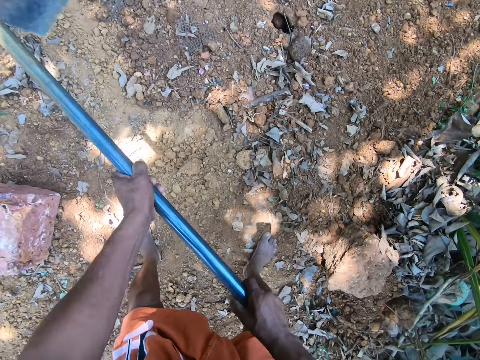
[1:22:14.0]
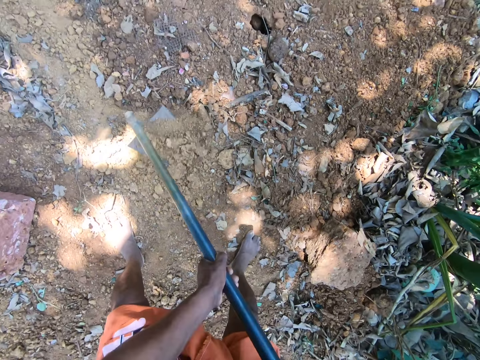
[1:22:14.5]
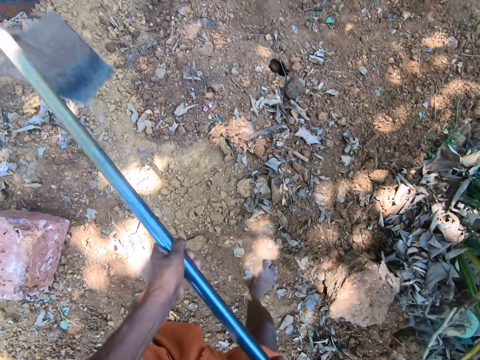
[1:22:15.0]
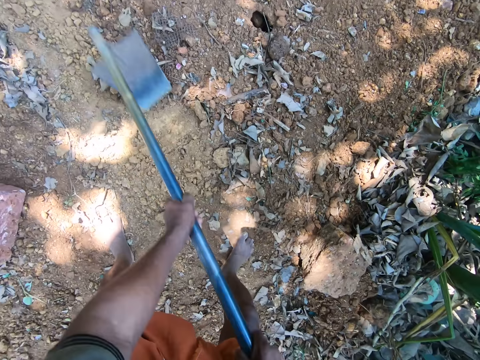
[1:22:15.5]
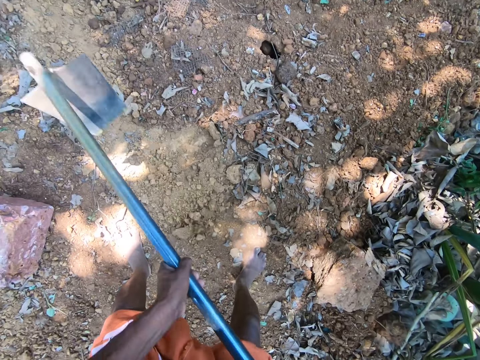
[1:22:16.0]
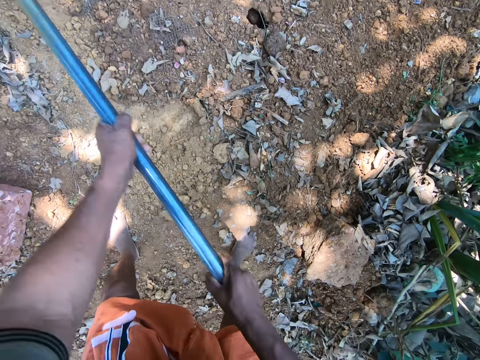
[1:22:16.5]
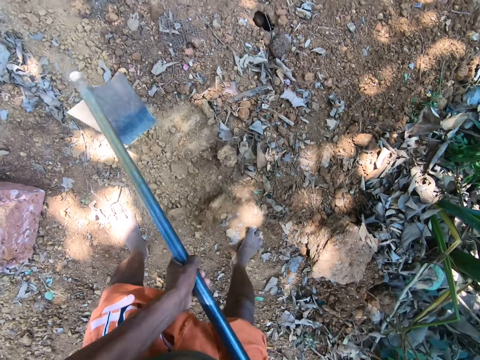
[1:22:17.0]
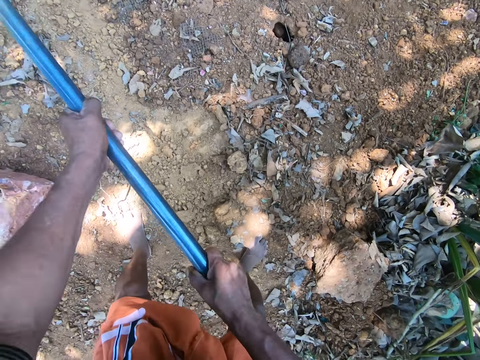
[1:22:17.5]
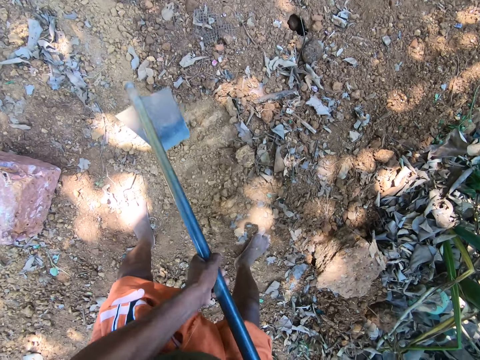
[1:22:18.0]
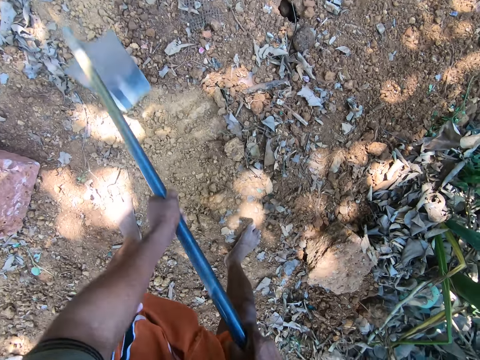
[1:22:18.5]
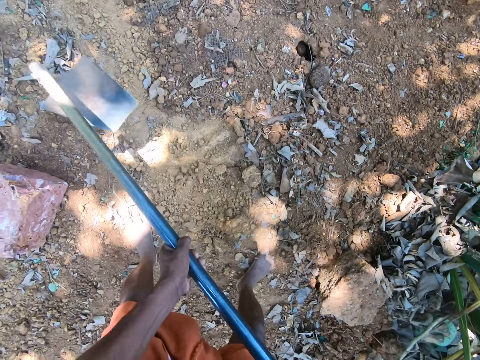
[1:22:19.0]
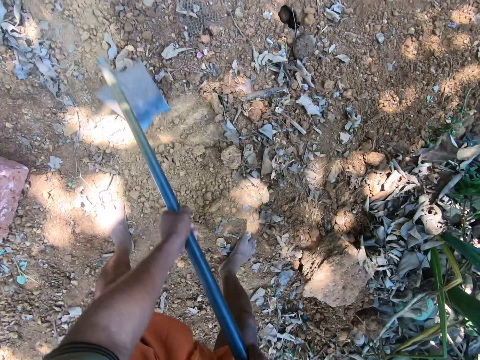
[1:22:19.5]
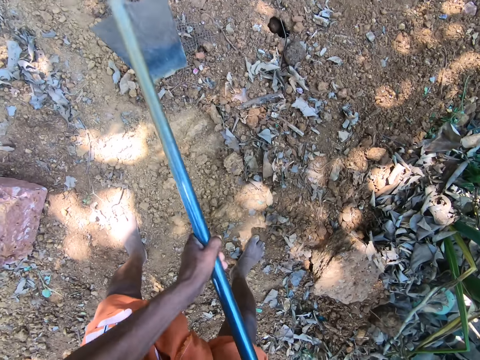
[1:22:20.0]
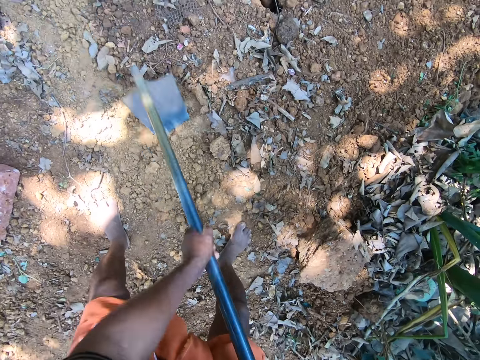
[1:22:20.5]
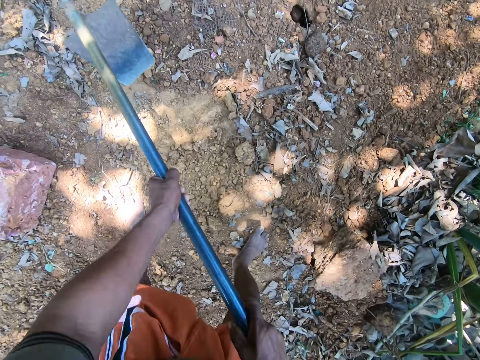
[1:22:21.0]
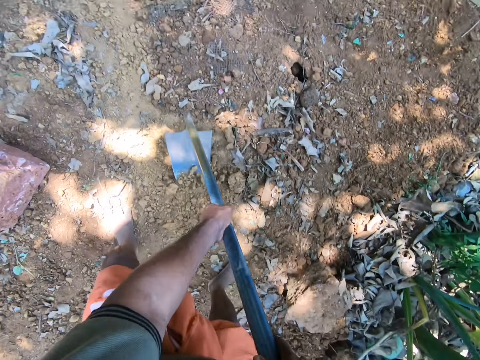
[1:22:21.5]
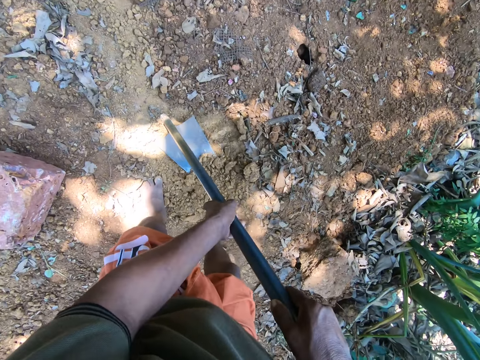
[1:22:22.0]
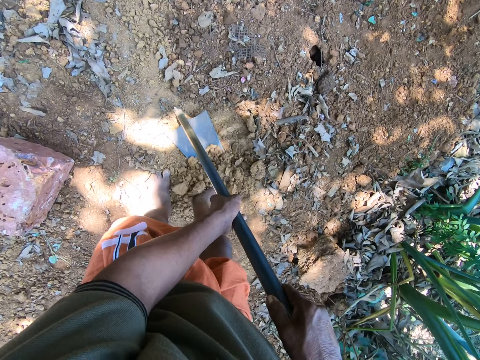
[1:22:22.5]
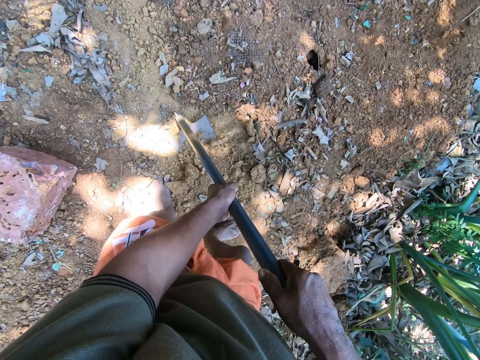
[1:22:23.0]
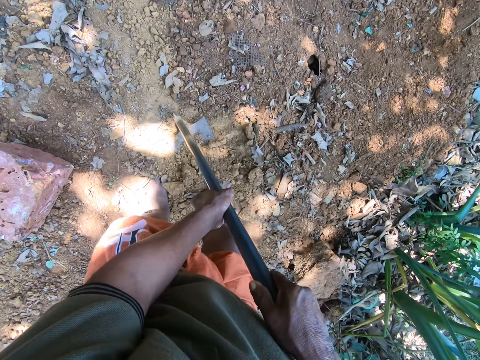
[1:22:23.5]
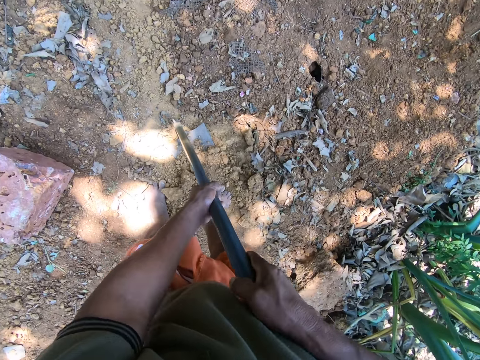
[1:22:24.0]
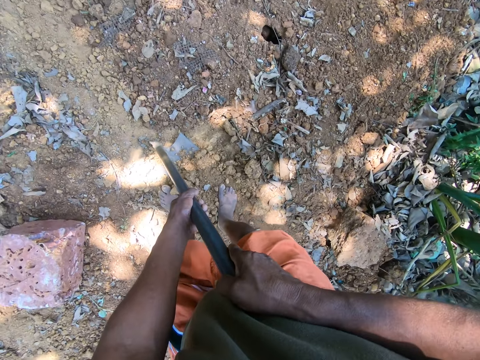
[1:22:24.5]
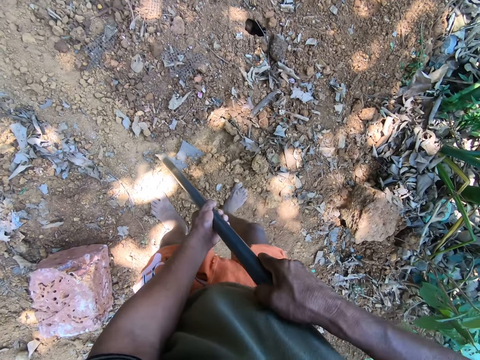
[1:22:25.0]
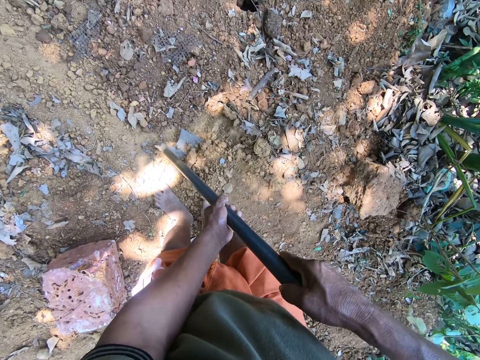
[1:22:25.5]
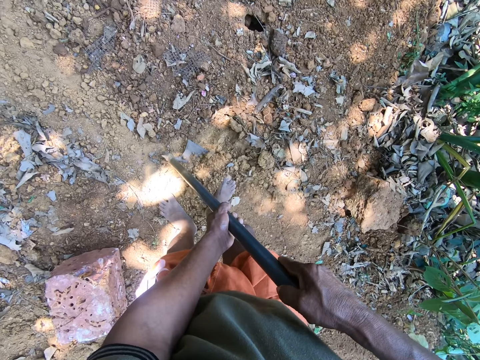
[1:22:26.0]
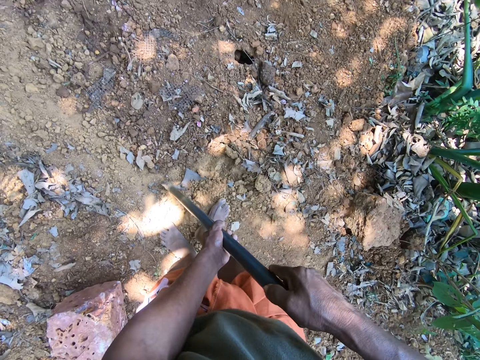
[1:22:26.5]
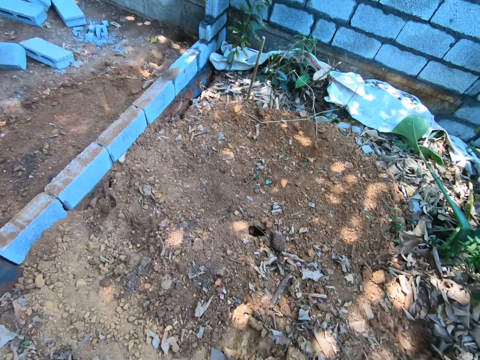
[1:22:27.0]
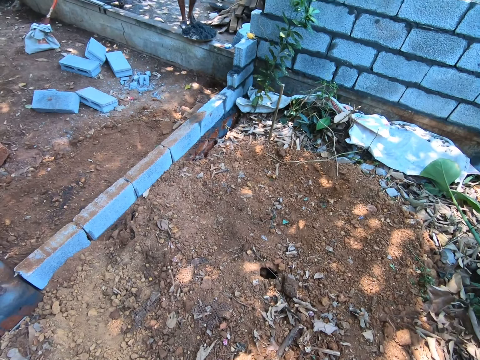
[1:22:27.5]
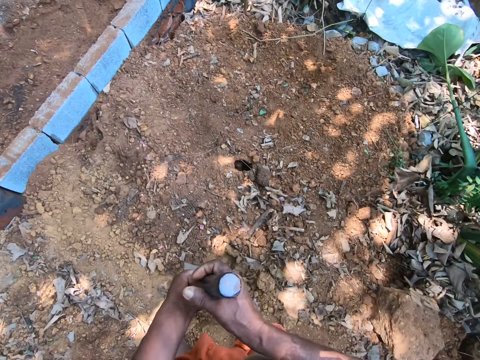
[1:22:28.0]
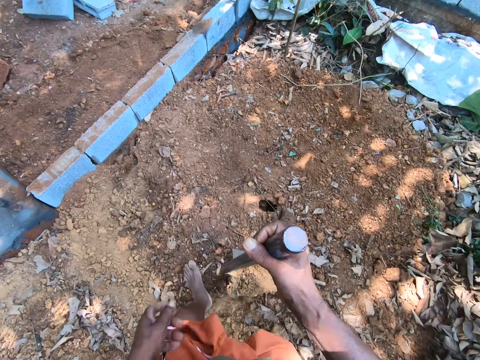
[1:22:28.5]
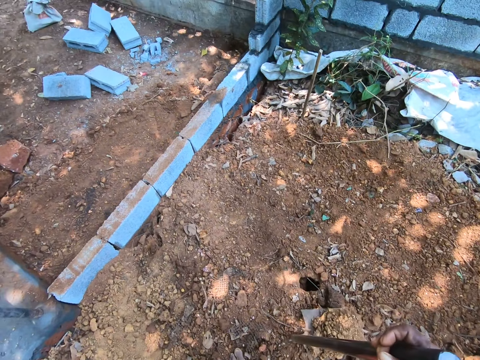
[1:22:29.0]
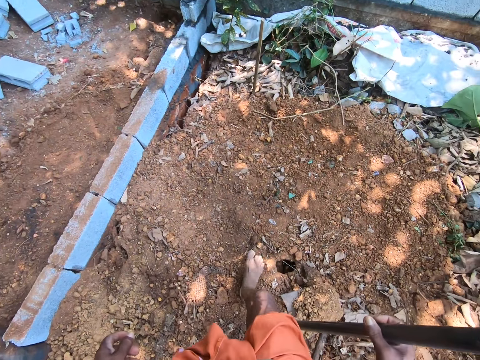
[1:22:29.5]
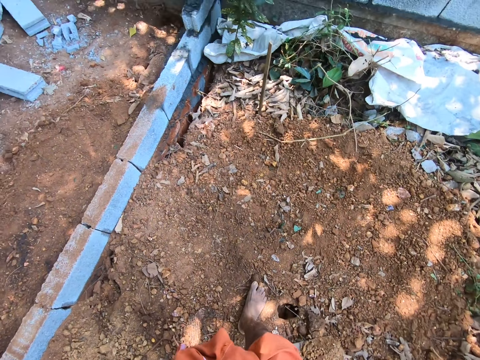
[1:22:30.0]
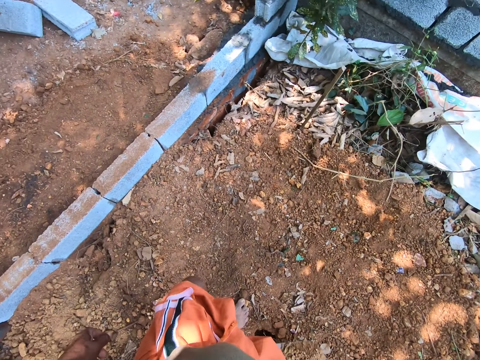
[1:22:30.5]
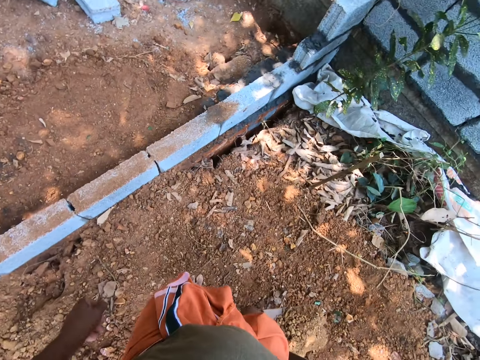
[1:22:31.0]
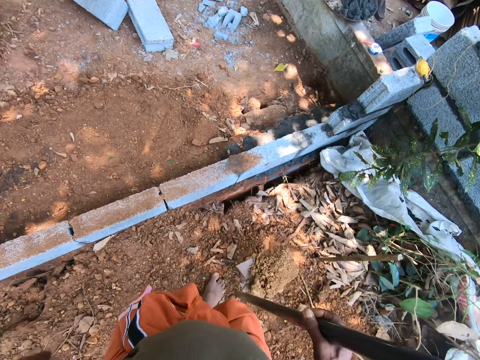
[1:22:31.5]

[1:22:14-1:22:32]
The camera wearer interacts with the man. He moves sand into the hoe with his right leg. He moves sand into the hoe with his left leg. He moves sand into the hoe with his right leg. The man interacts with the camera wearer. The camera wearer looks at the man. He packs the sand from the ground with the hoe in his right hand. He walks around the compound.

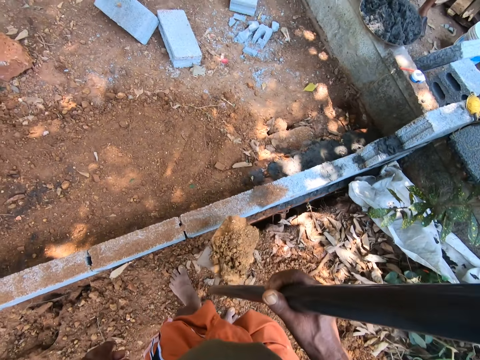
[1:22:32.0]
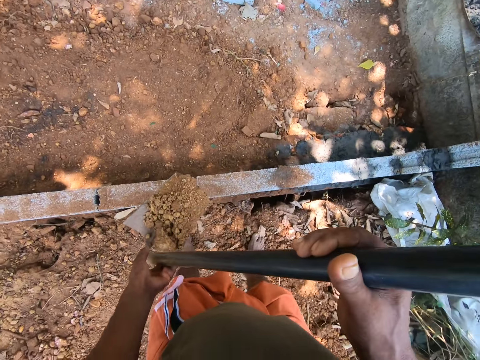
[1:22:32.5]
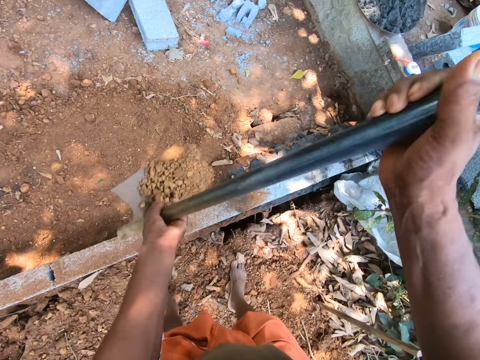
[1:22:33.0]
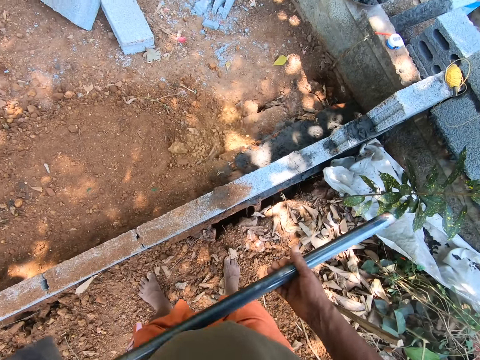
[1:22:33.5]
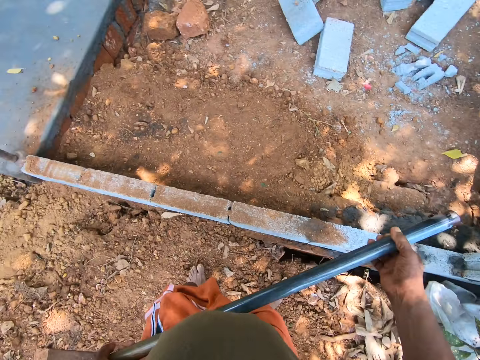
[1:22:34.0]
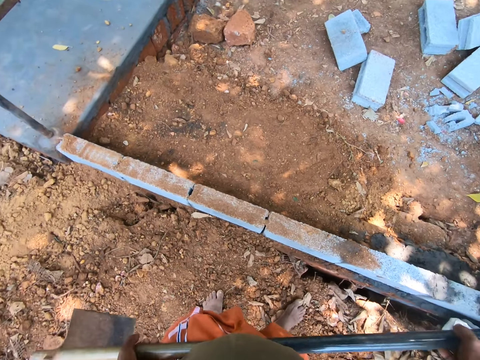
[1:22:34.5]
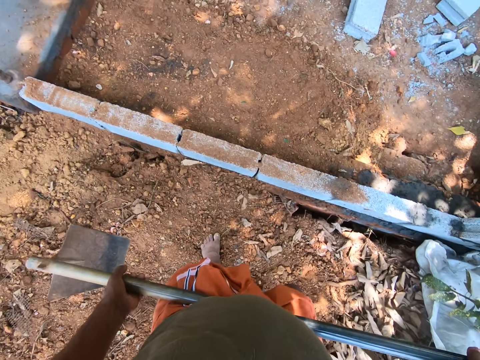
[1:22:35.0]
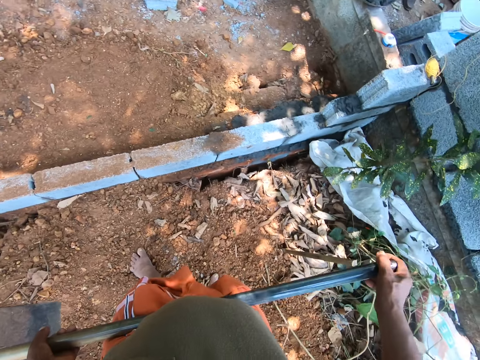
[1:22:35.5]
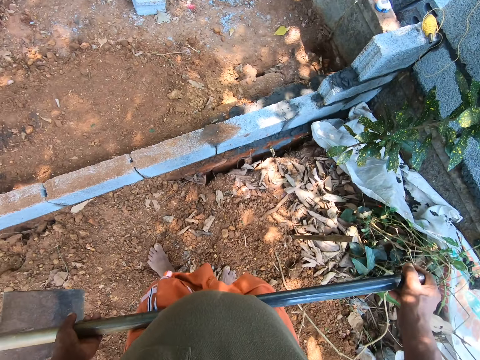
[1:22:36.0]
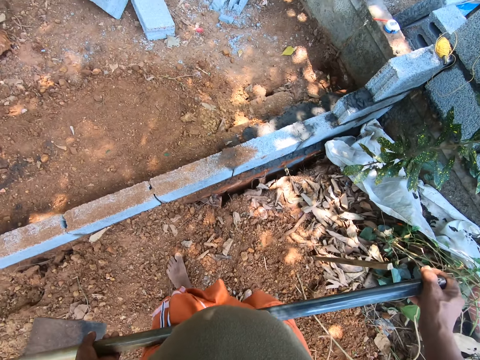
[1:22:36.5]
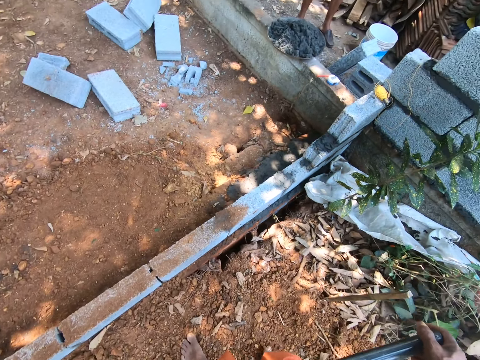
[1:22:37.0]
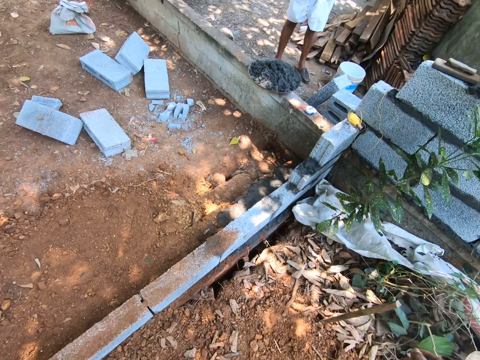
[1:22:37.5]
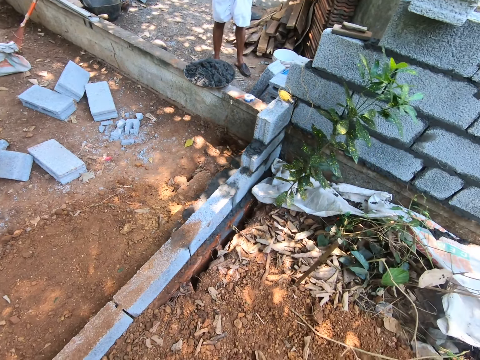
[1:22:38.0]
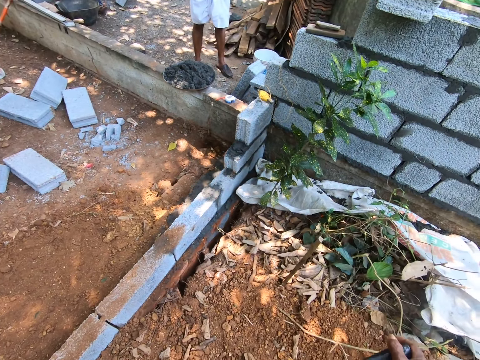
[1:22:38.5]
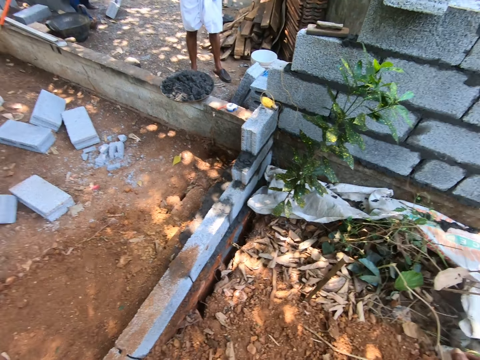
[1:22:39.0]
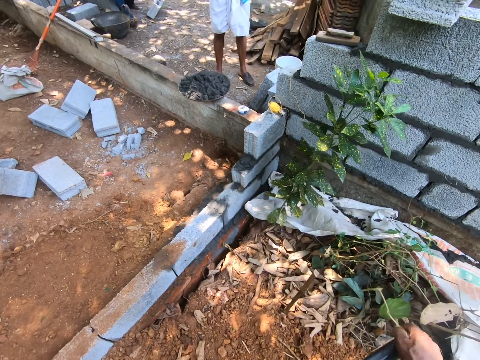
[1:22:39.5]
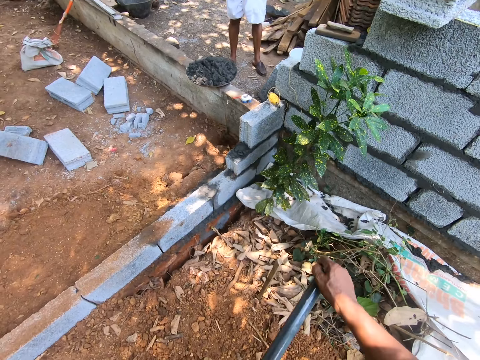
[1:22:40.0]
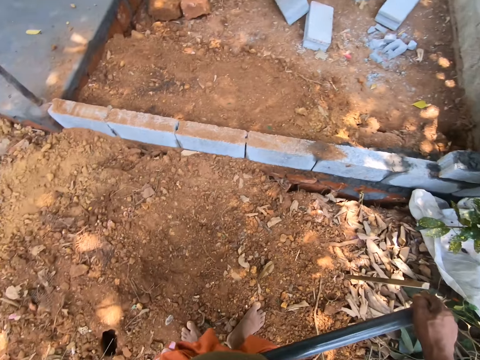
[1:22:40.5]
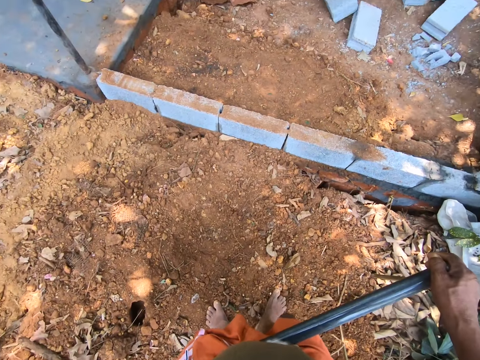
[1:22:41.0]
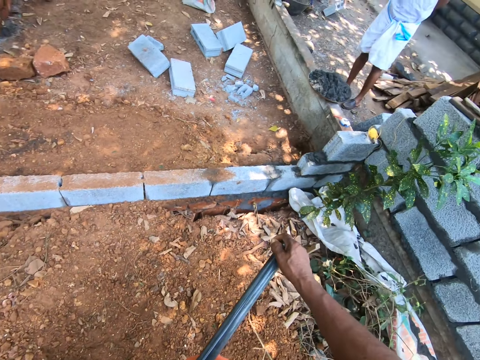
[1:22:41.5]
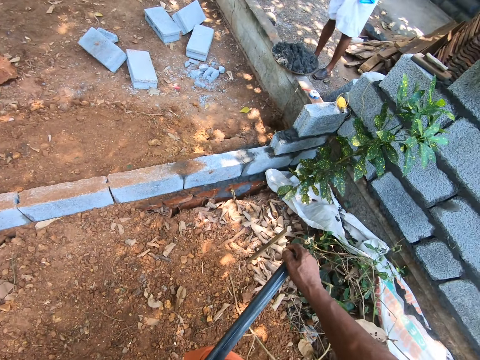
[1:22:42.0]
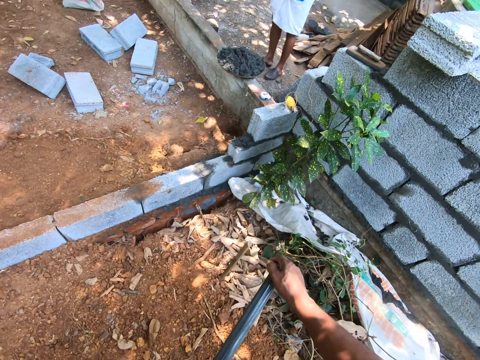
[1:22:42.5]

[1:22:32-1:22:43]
The camera wearer pours the sand on the ground with the hoe in both hands. They talk to the man.
